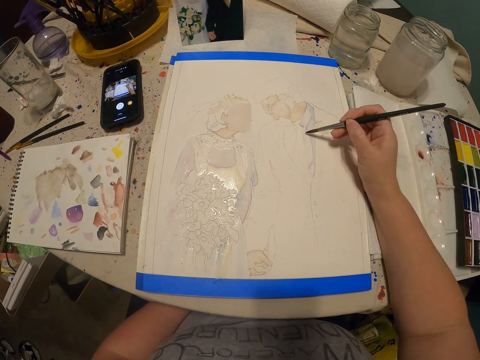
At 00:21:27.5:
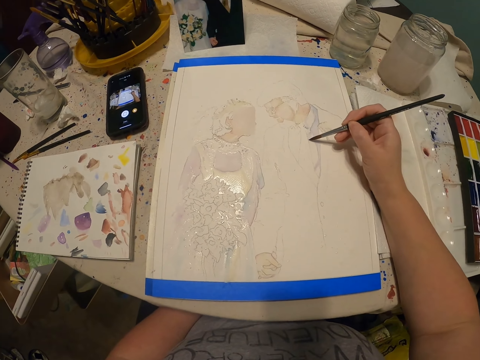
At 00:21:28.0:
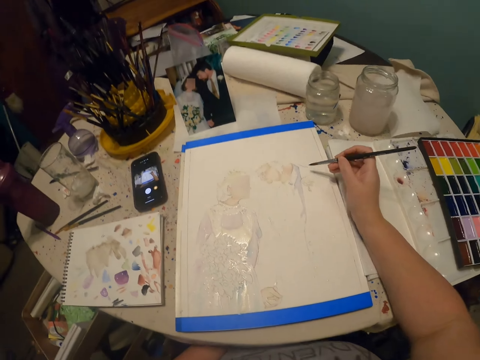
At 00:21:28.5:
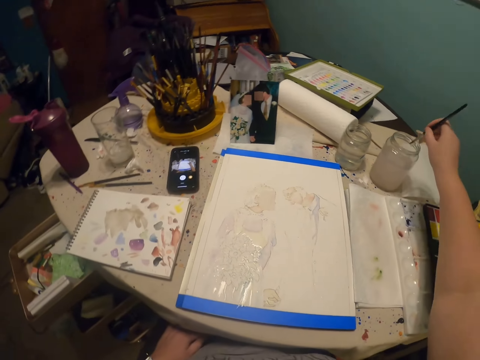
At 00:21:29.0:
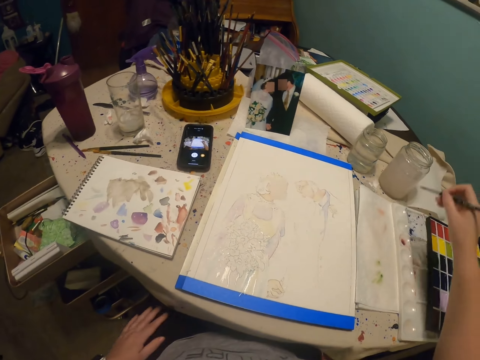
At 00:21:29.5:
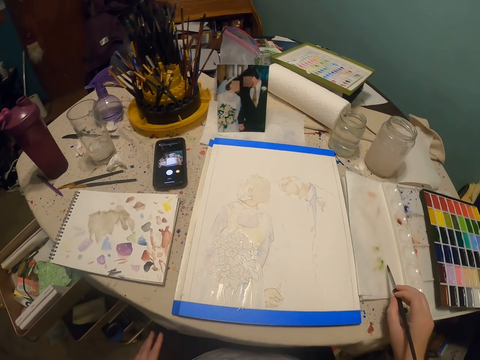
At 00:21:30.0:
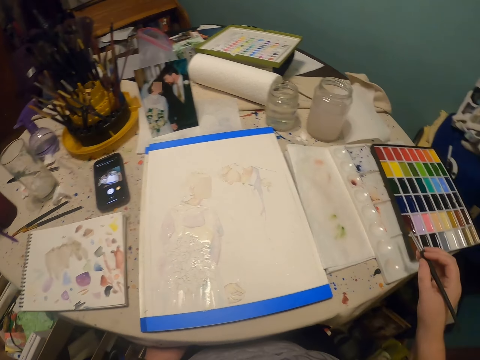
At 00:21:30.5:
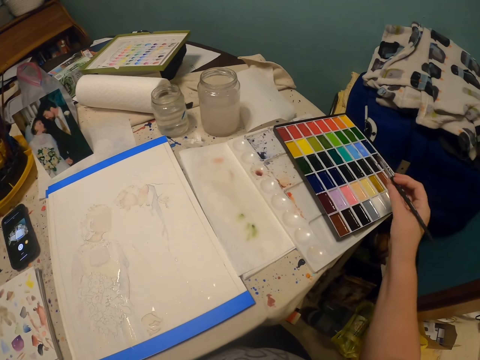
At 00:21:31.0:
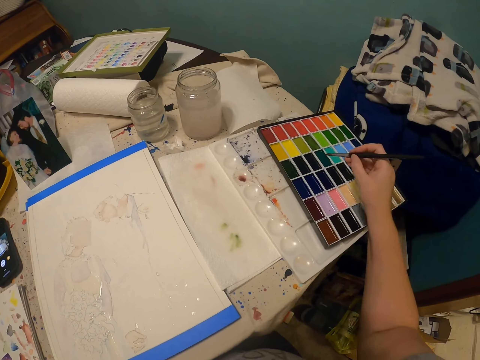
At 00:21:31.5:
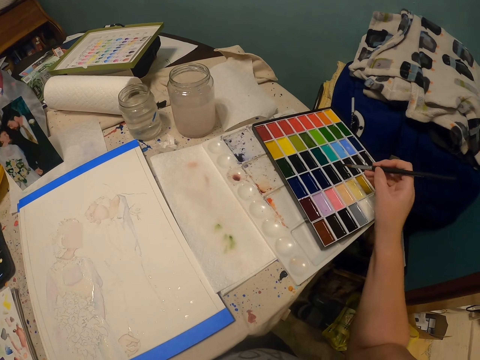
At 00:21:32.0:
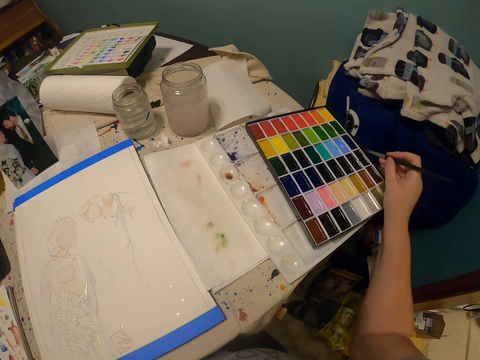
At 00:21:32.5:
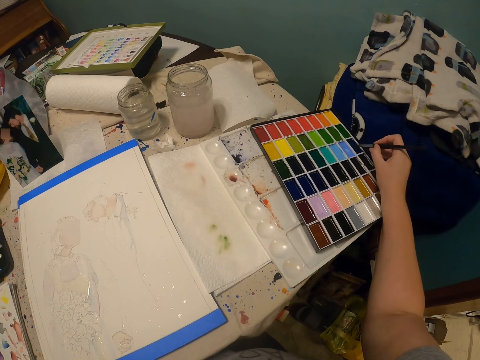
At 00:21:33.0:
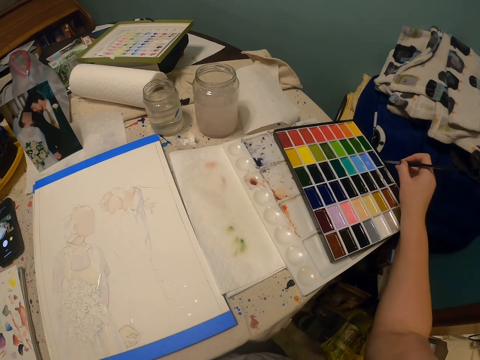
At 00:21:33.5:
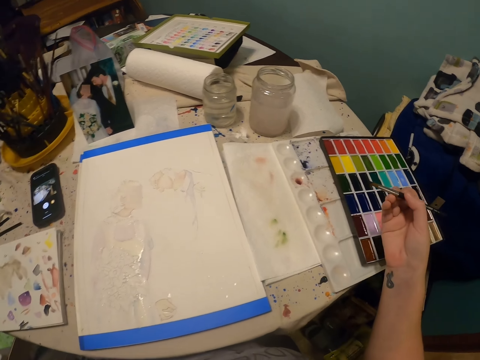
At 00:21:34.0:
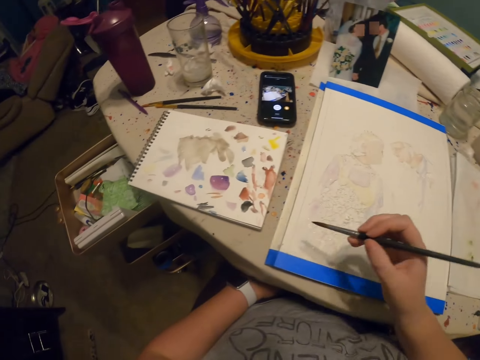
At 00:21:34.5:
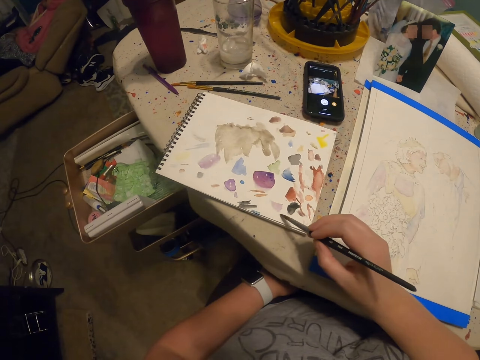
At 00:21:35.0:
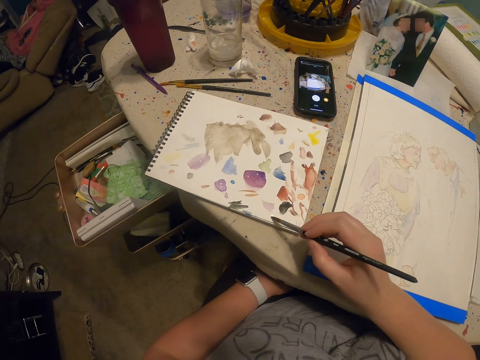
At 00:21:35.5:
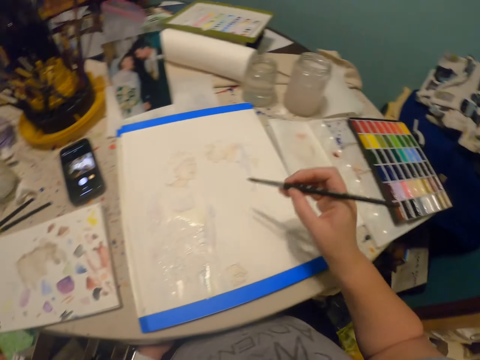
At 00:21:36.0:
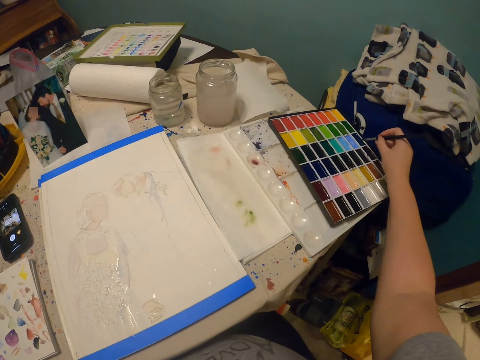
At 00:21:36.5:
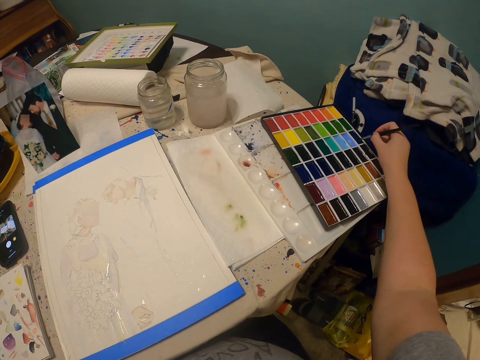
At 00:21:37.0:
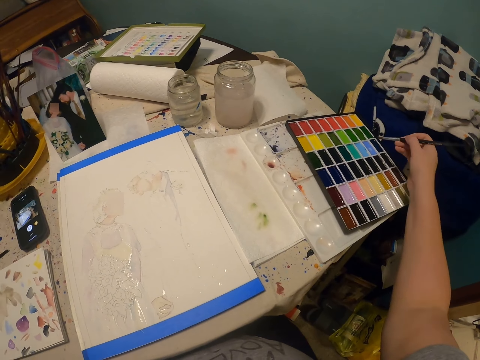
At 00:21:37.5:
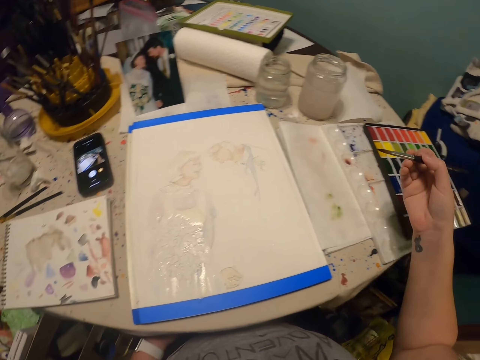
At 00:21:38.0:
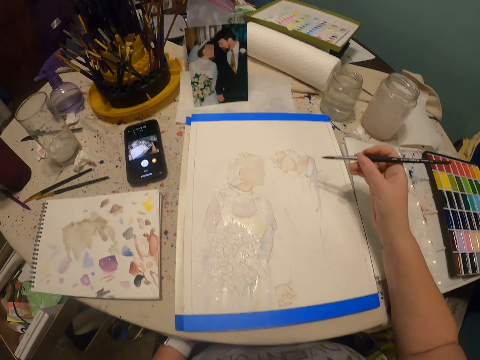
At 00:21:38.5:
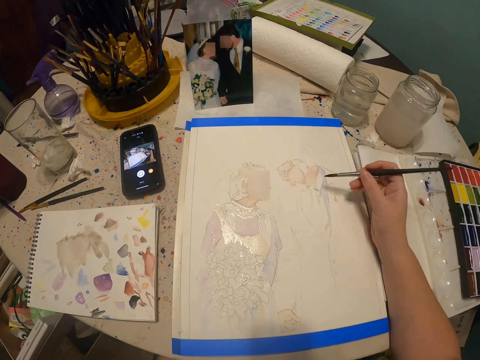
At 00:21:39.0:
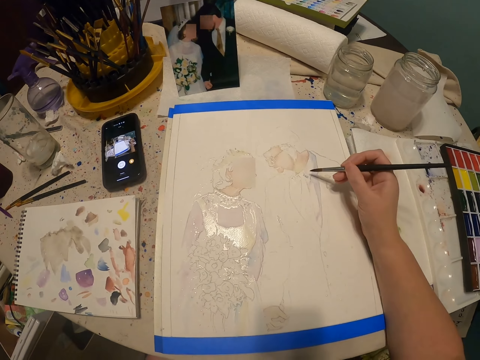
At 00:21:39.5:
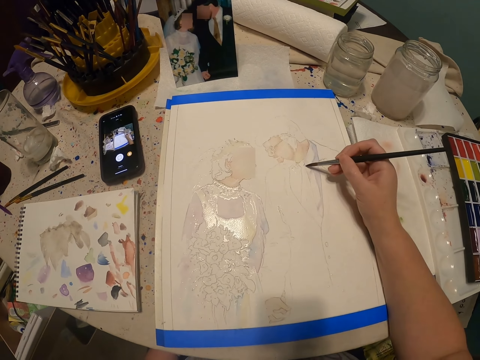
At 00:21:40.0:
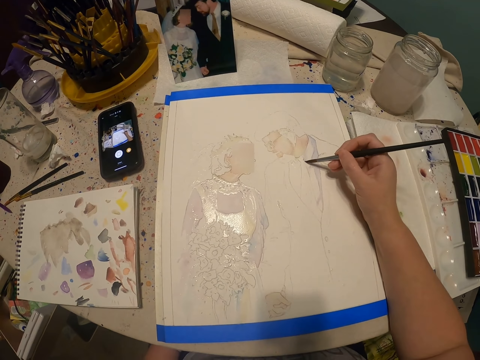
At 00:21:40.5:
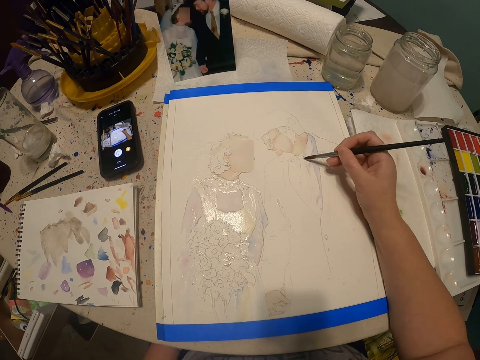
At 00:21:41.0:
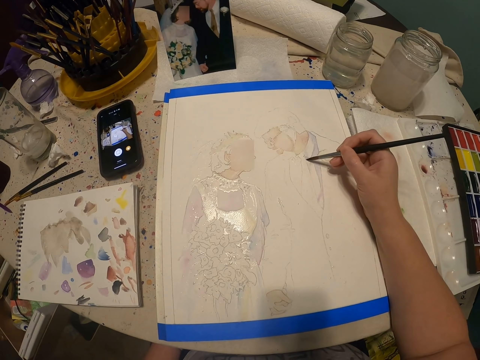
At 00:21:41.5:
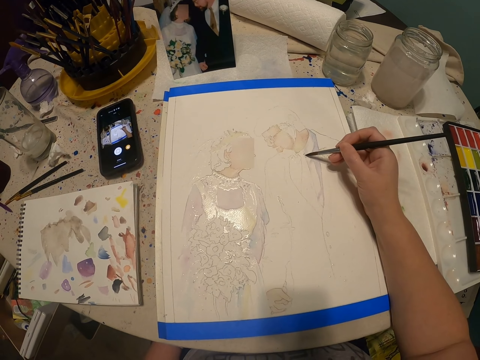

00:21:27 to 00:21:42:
The camera wearer dips the paint brush in water. They rub the paint brush on the paper. They rub the paint brush on the paint. They rub the paint brush on the book. They rub the paint brush on the paint. They paint the drawing with the paint brush.

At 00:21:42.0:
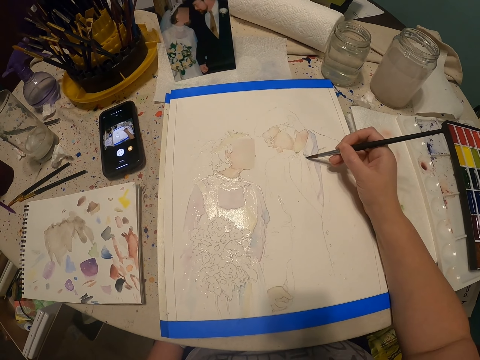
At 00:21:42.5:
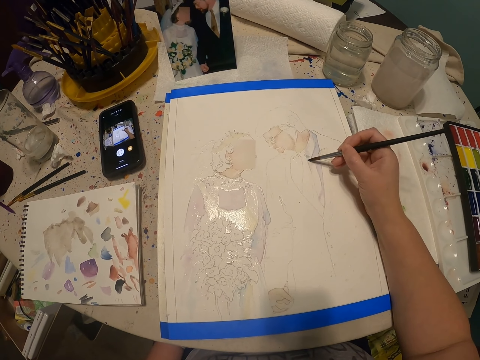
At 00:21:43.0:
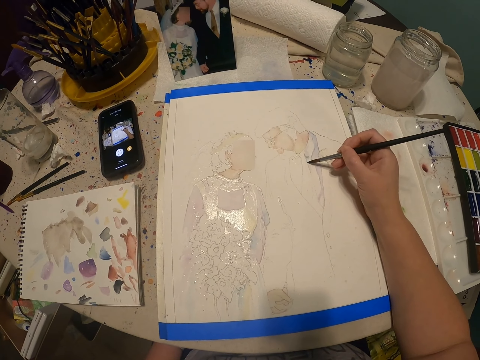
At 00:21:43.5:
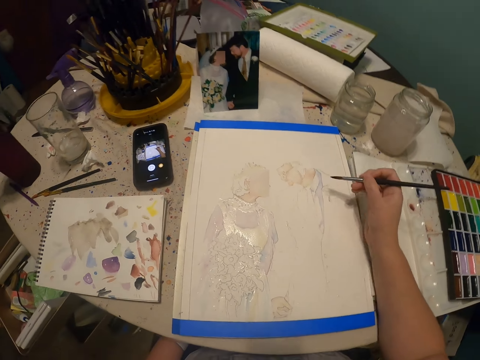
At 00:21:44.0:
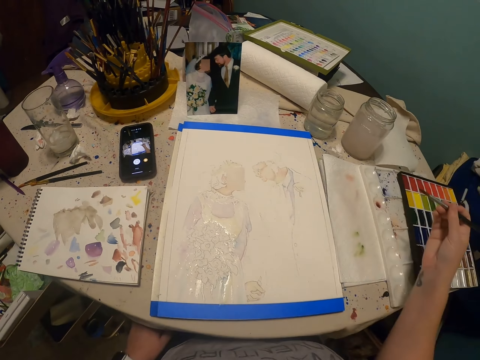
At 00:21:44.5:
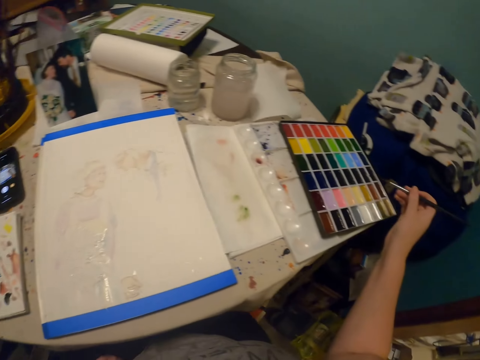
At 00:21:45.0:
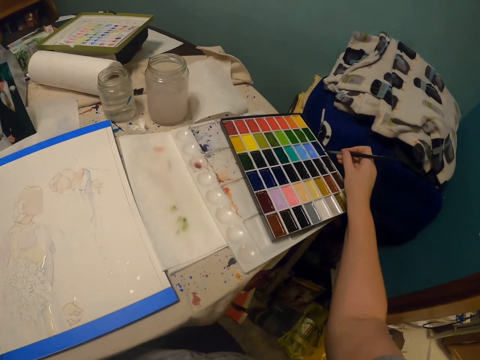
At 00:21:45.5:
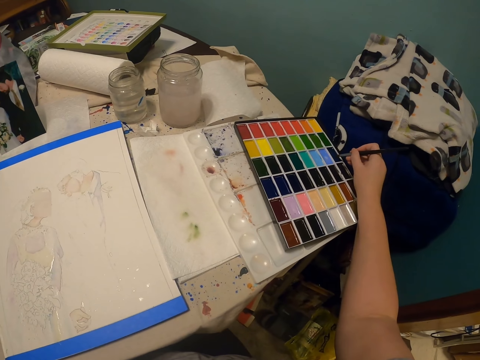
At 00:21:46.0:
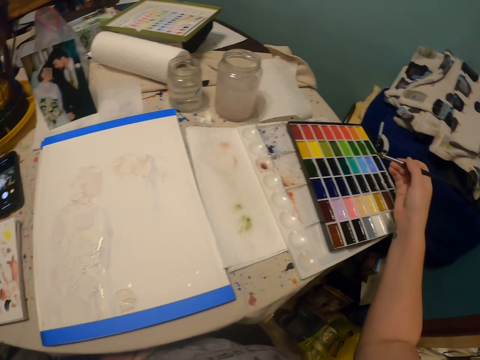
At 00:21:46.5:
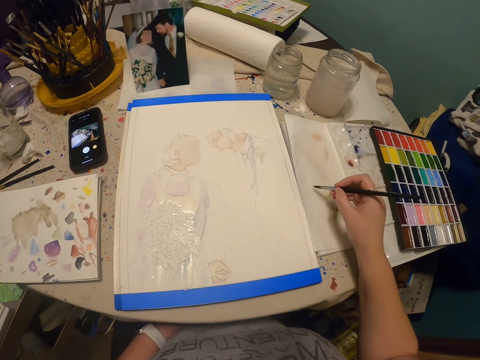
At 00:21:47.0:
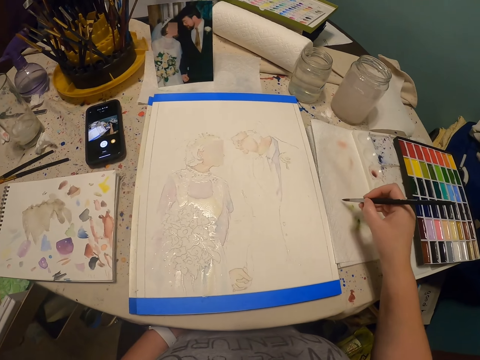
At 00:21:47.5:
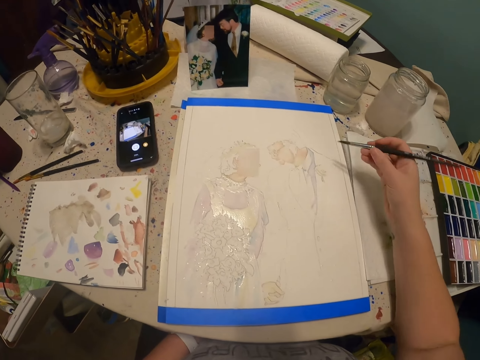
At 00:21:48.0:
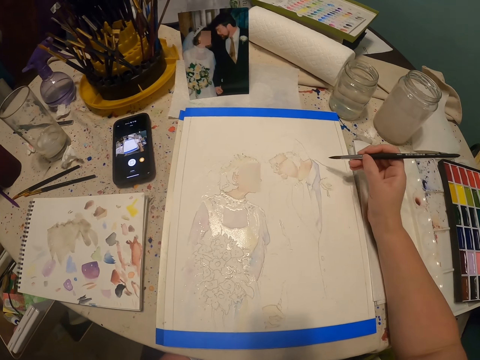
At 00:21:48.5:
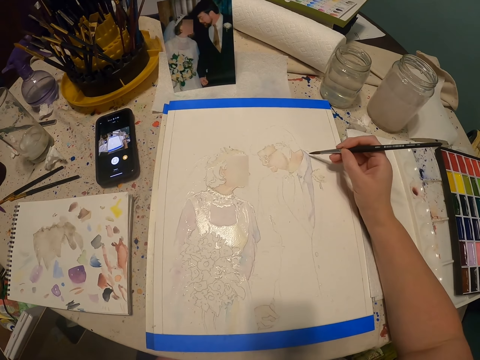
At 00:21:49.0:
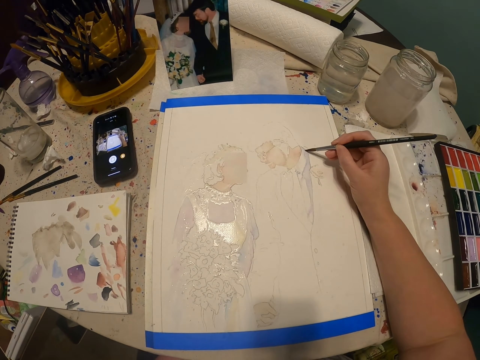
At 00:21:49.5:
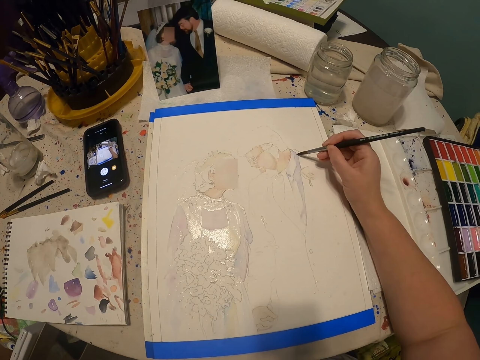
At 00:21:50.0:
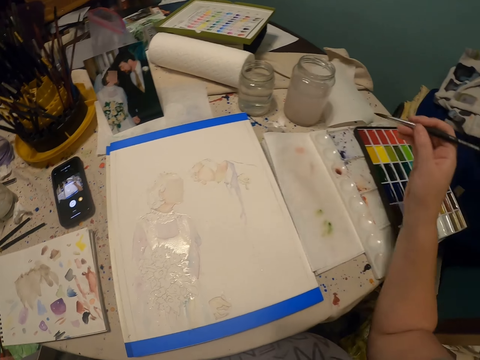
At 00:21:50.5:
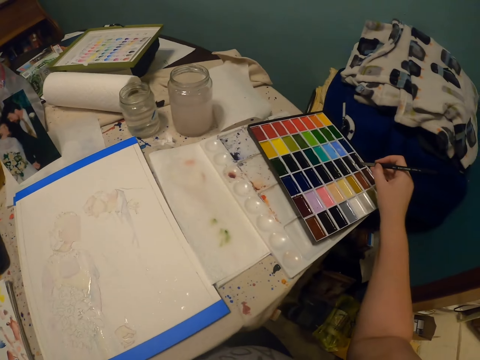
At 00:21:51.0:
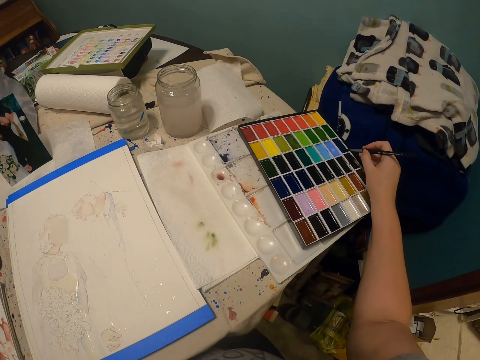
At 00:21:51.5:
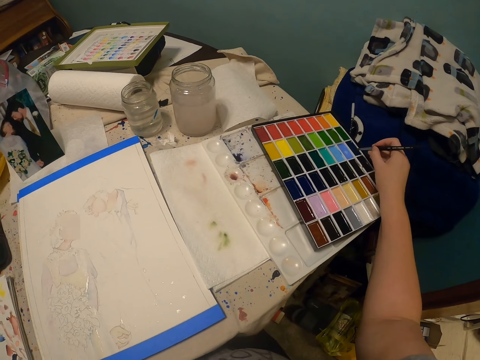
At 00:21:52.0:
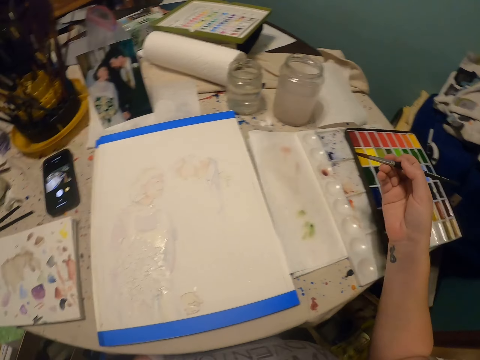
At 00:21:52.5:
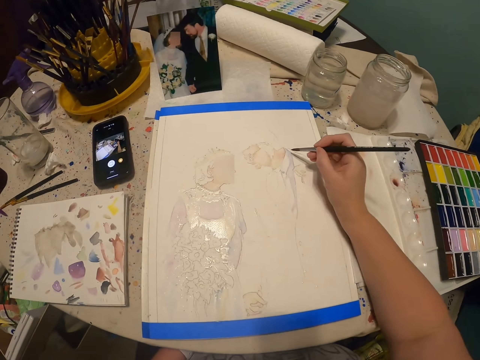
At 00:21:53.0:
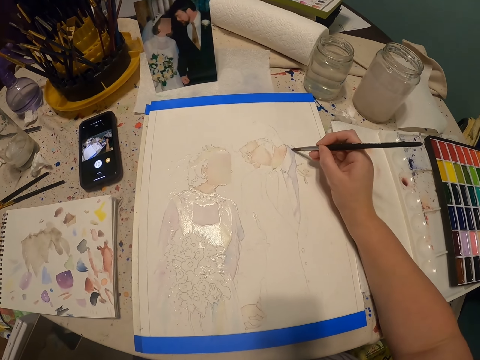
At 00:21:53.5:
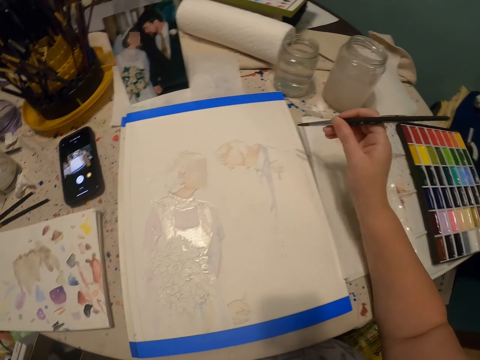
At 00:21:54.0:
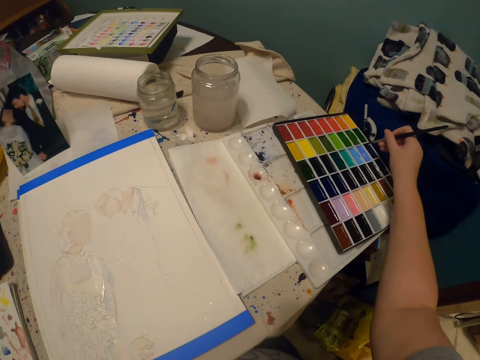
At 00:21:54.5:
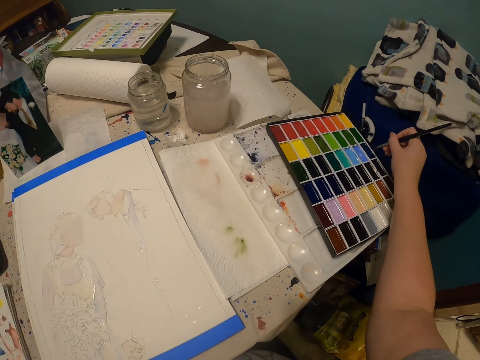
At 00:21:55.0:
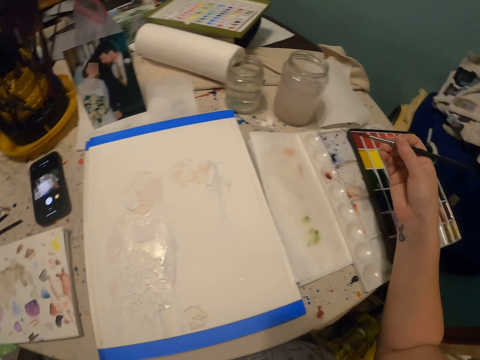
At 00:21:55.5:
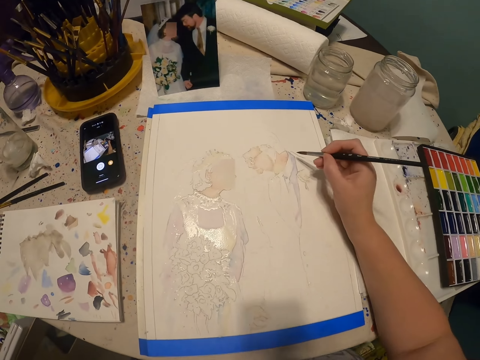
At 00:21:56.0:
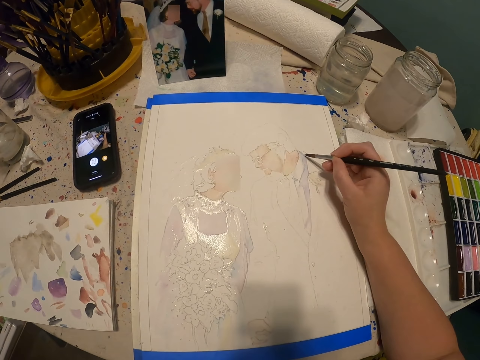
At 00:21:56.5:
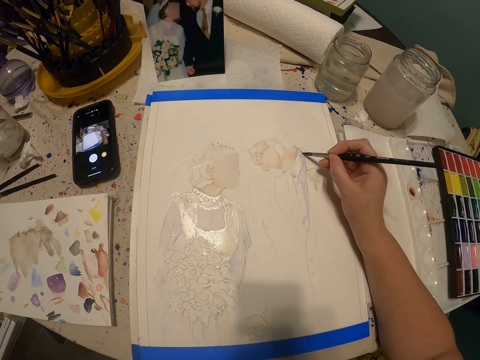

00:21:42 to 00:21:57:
The camera wearer rubs the paint brush on the paint. They rub the paint brush on the paper towel. They paint with the paint brush. They rub the paint brush on the paint. They paint the drawing with the paint brush. They rub the paint brush on the paint. They paint the drawing with the paint brush.
